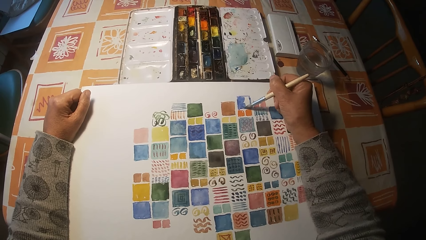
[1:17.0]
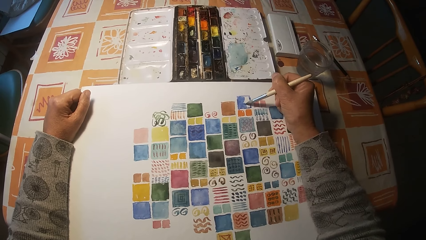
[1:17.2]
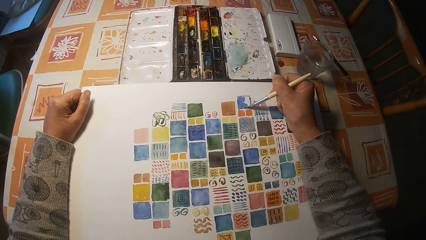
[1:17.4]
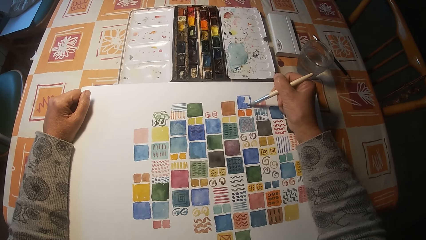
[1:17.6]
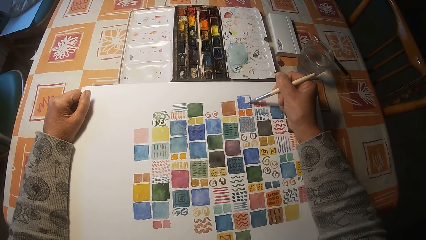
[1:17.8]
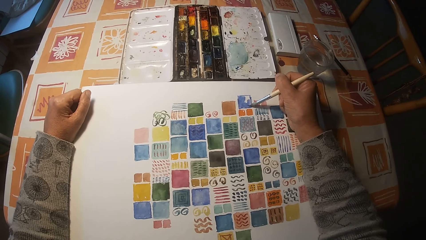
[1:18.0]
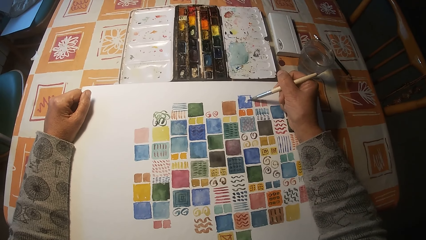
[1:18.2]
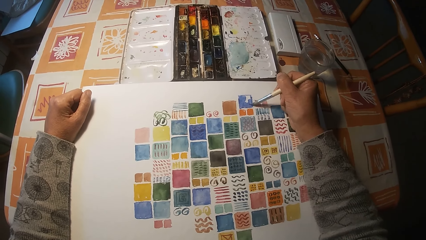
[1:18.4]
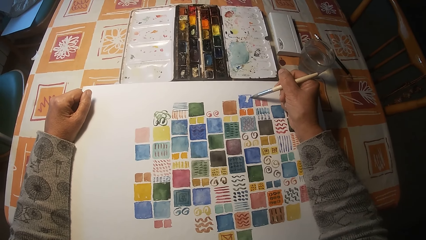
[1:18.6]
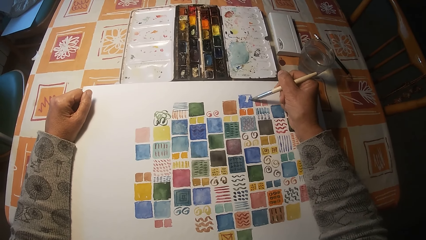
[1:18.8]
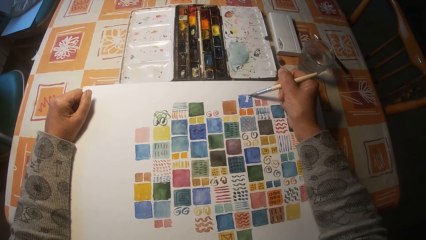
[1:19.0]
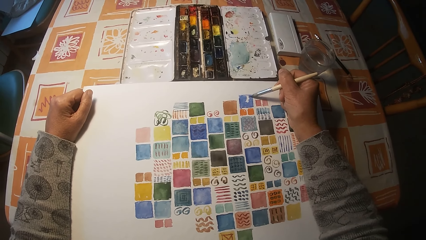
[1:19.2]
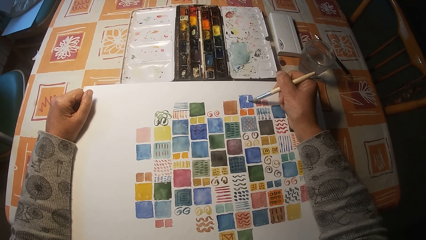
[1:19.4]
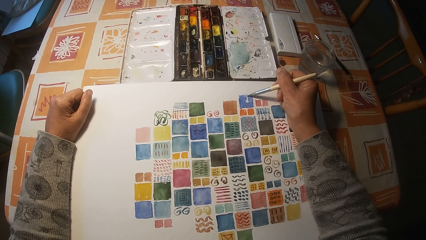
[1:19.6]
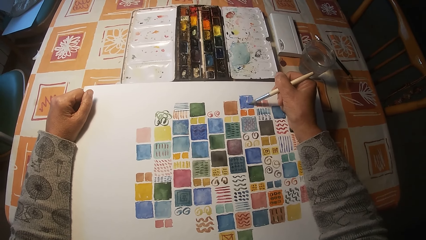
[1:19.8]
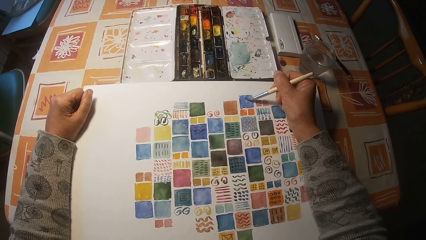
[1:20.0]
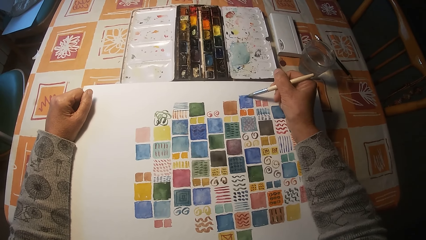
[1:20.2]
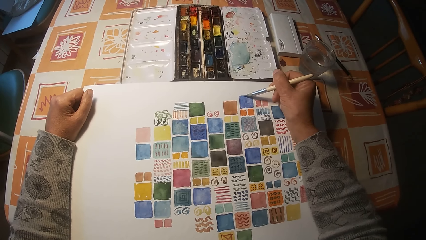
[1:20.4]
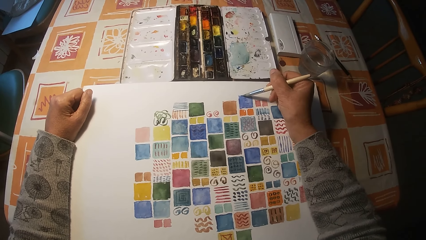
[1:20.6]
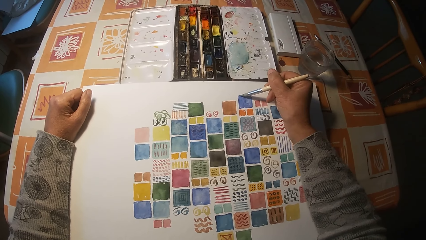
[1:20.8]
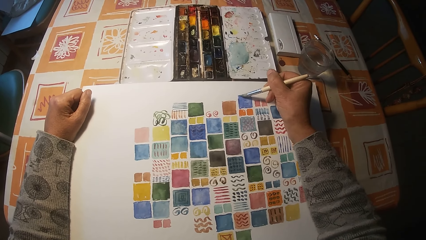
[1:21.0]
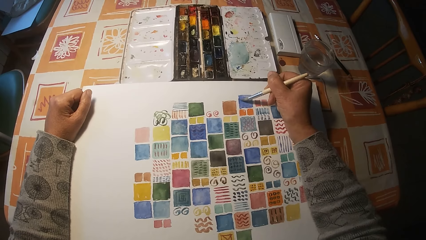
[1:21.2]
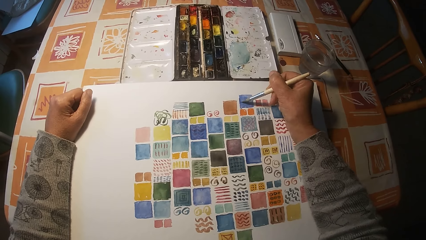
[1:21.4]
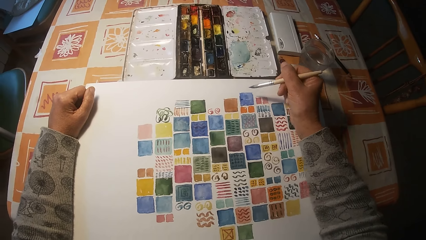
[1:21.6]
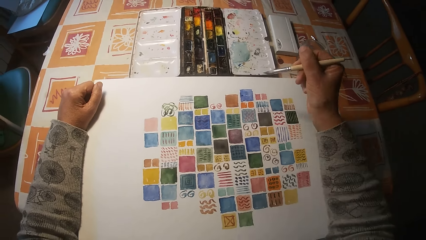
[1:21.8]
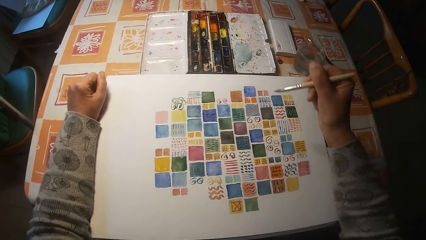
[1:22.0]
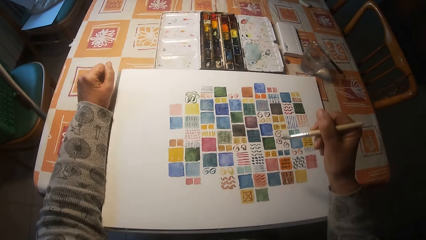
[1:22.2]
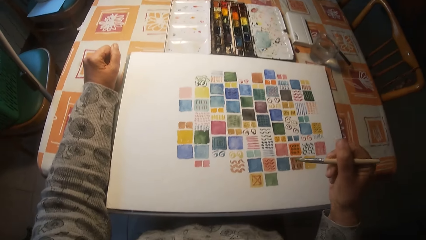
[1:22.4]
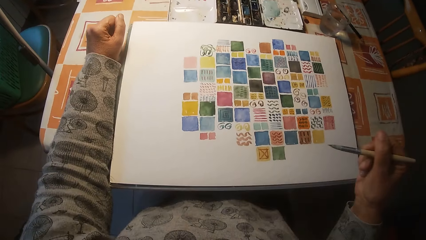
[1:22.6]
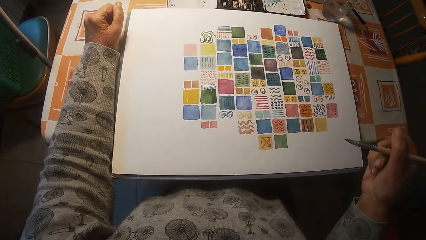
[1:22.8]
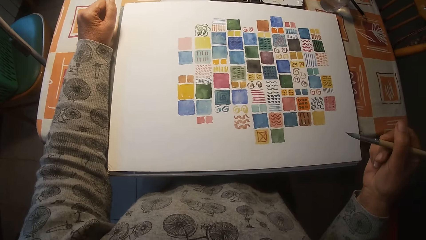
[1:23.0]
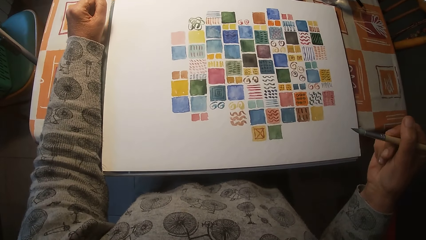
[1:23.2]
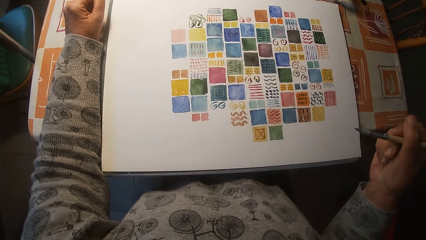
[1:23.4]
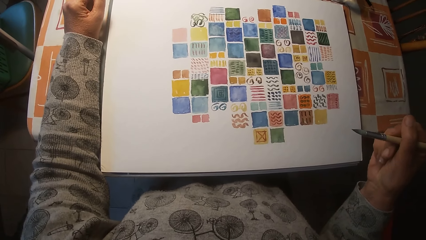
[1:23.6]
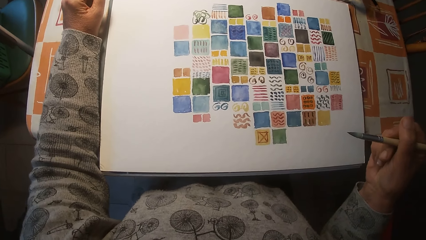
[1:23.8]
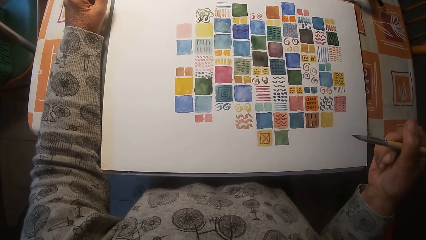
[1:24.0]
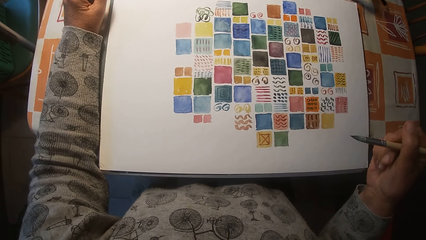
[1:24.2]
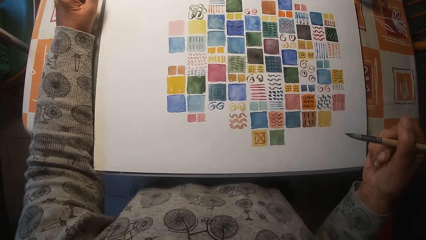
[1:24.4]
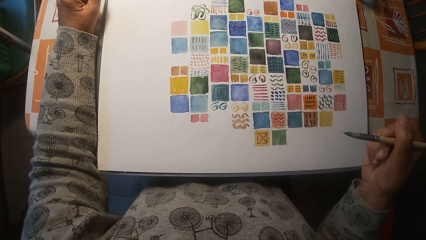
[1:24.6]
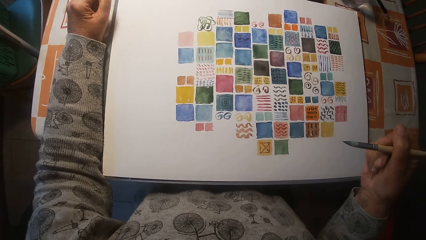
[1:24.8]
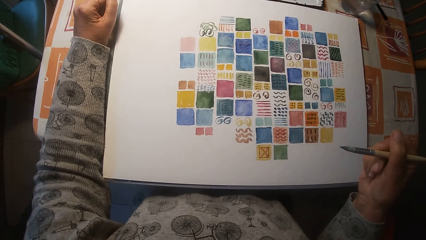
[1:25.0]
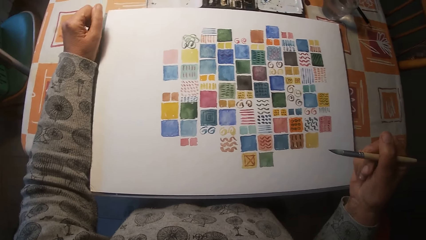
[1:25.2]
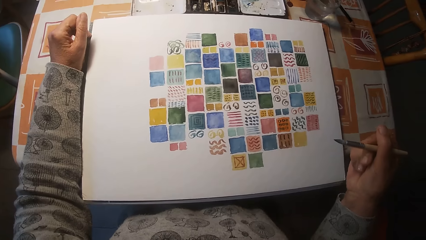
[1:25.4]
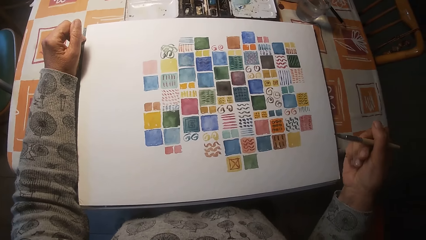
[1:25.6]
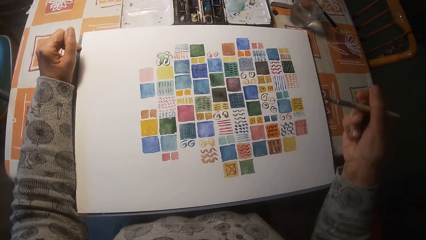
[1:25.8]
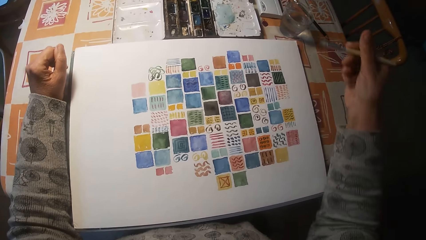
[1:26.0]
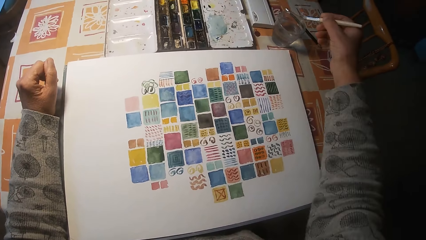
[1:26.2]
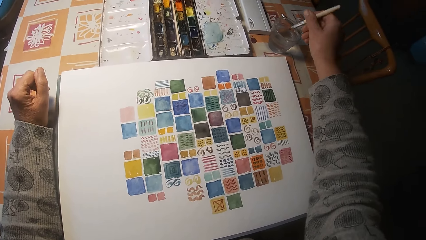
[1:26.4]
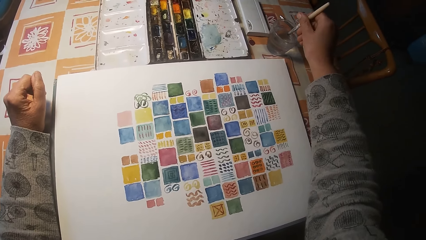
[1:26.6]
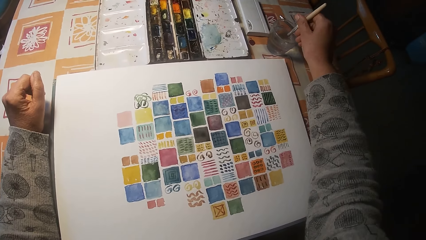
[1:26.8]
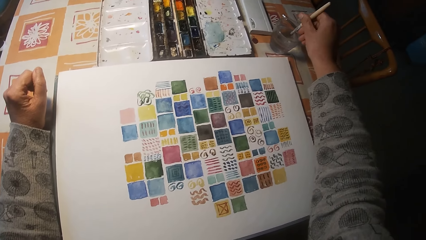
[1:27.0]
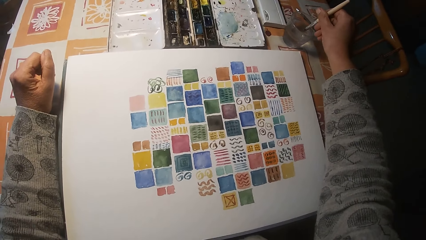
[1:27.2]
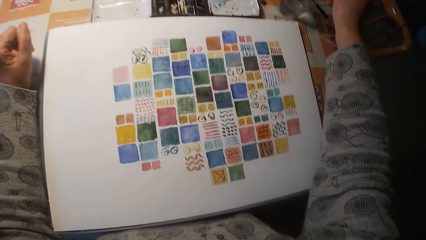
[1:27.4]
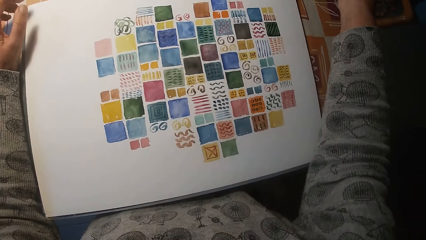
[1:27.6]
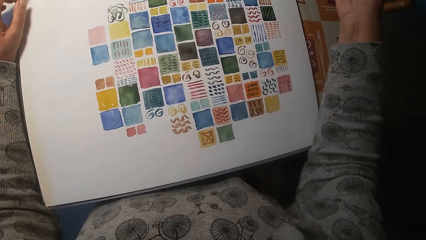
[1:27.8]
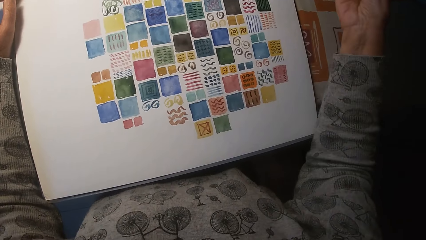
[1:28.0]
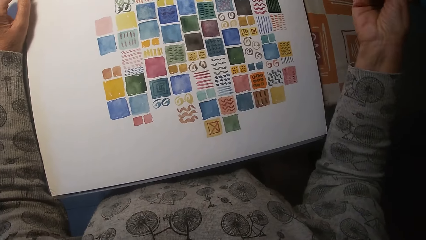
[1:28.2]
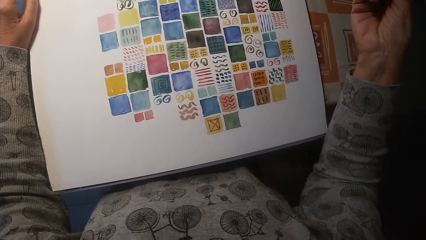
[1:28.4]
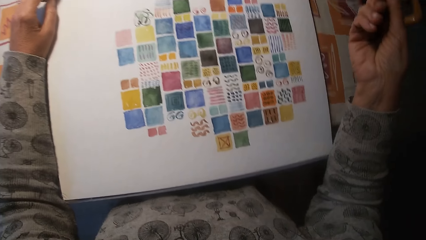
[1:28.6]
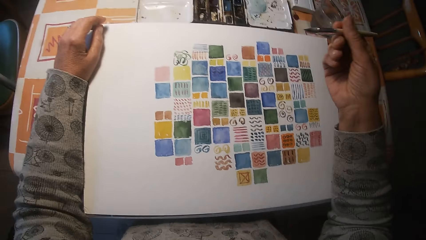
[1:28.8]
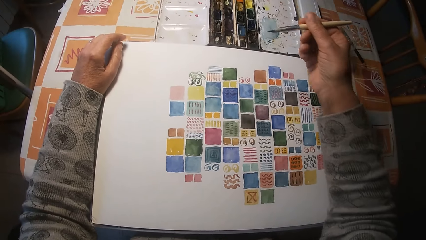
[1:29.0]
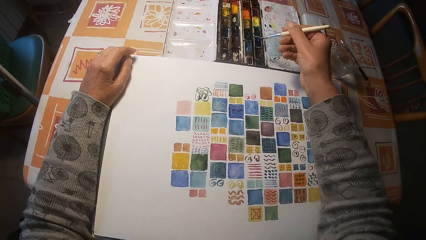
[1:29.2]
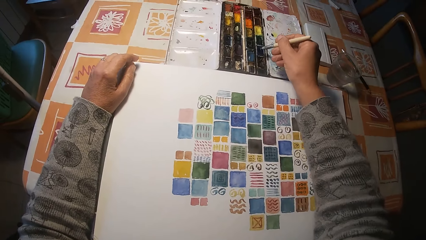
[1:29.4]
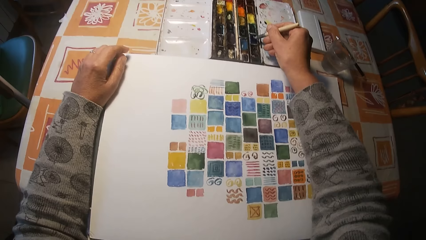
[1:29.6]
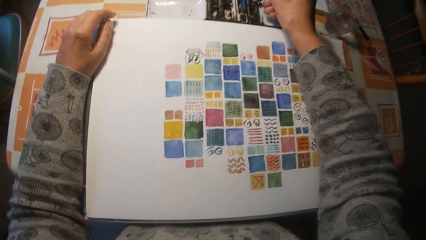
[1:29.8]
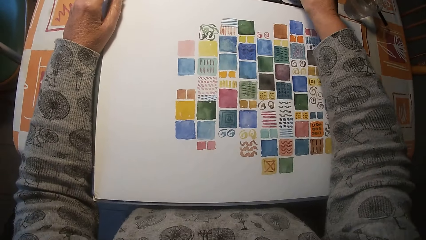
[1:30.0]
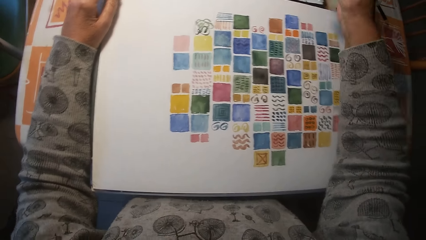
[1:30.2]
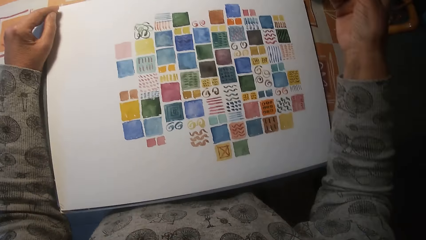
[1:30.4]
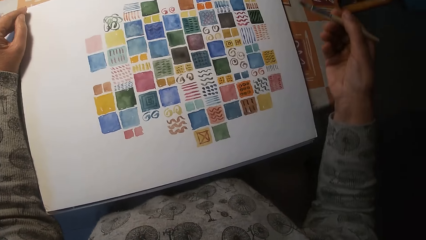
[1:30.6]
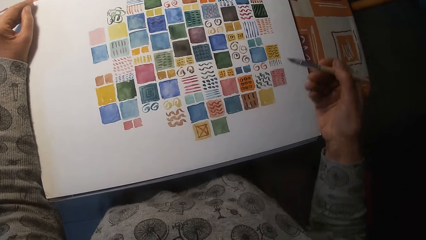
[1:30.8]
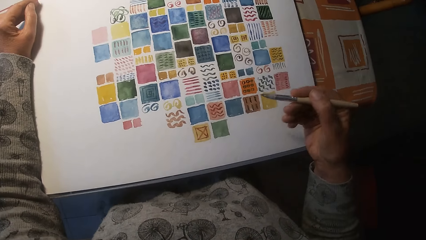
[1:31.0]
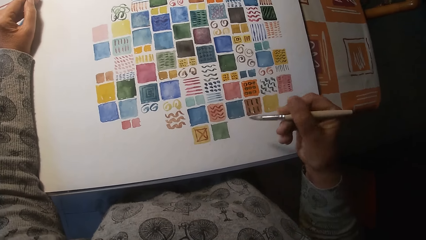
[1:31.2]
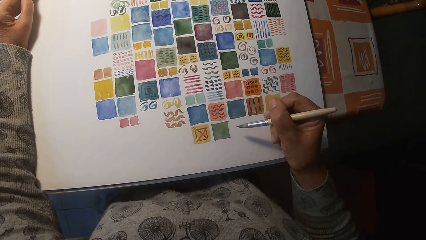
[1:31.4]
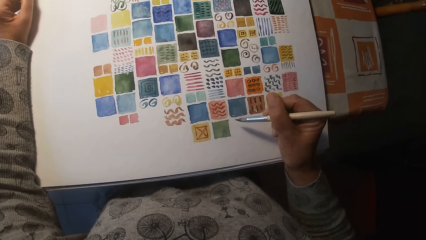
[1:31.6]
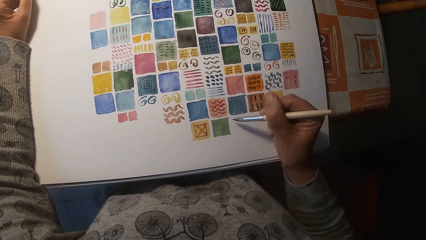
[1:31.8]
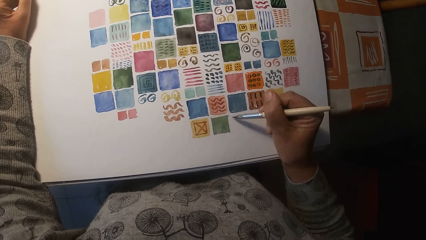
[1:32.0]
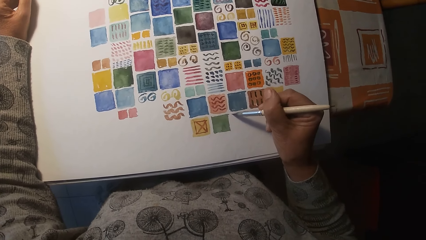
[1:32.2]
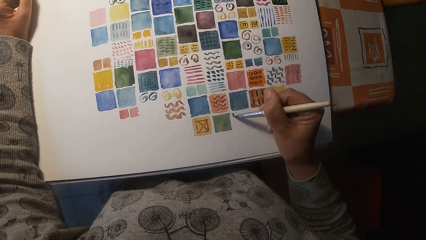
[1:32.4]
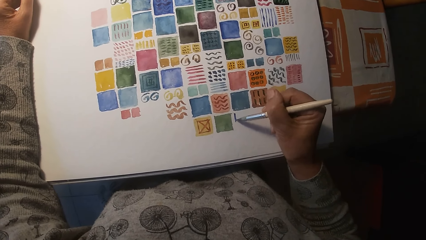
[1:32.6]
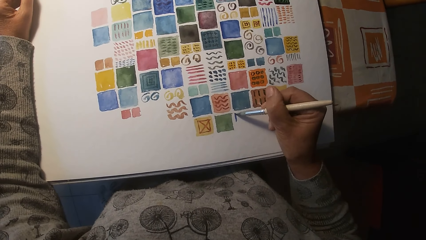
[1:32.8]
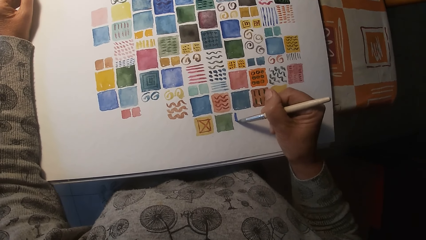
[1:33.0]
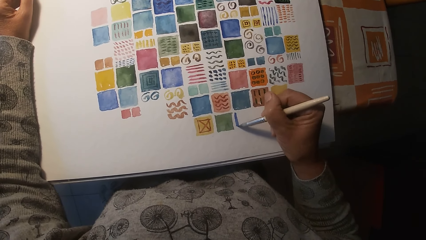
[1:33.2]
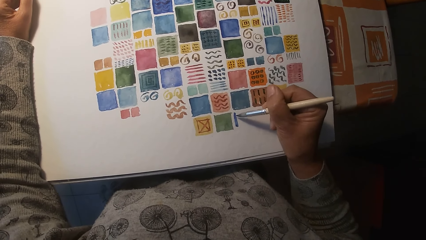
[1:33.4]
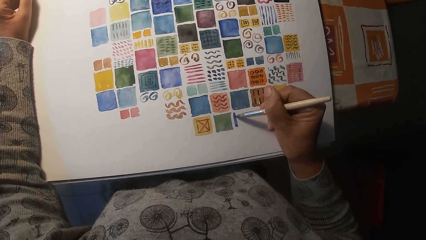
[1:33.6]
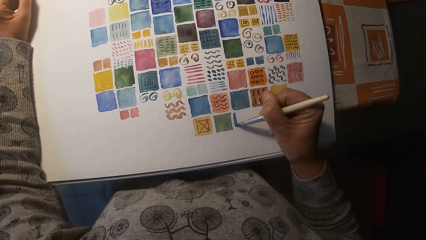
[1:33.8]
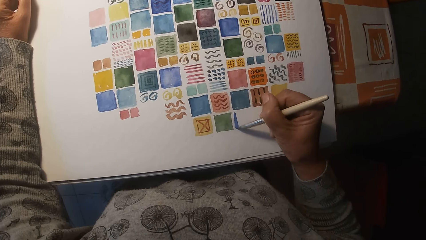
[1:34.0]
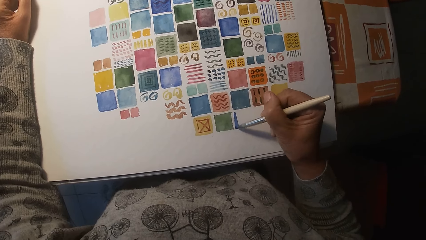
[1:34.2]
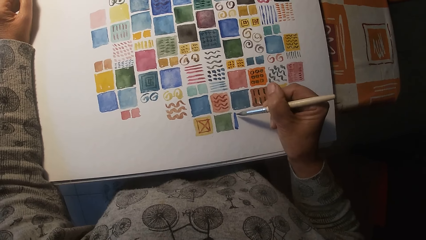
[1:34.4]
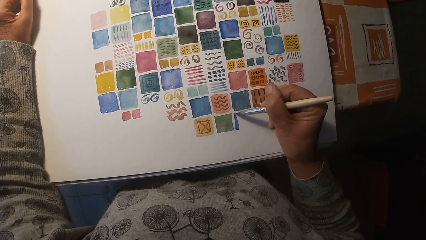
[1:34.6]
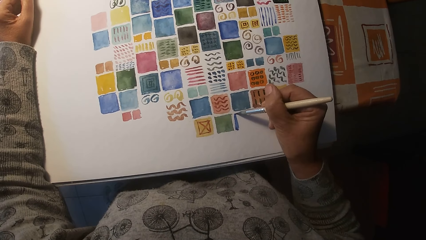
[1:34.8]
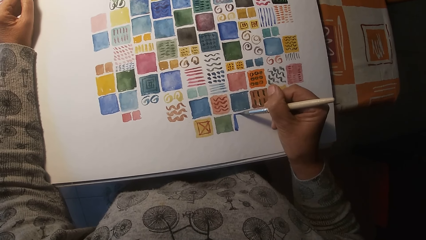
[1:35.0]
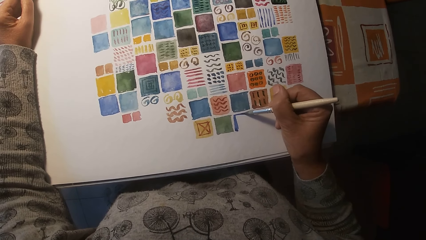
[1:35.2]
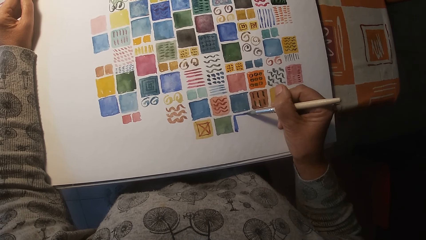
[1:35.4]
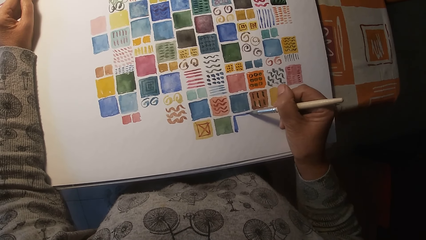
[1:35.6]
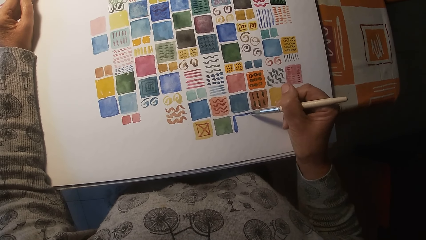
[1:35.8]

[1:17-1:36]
The camera wearer dips the paint brush in his right hand in the cup on the table. He dips the paint brush in his right hand in the paint palette on the table. He draws on the paper on the table with the paint brush in his right hand.
